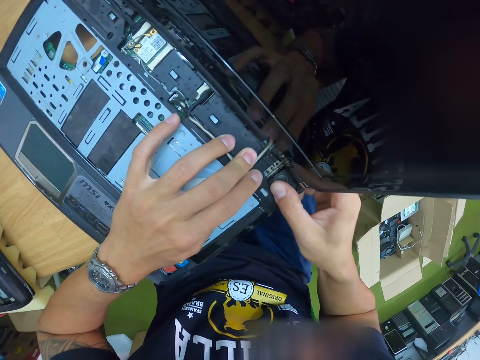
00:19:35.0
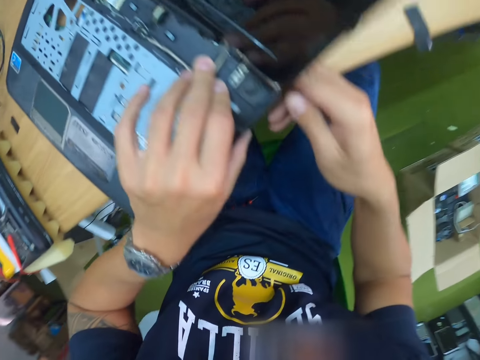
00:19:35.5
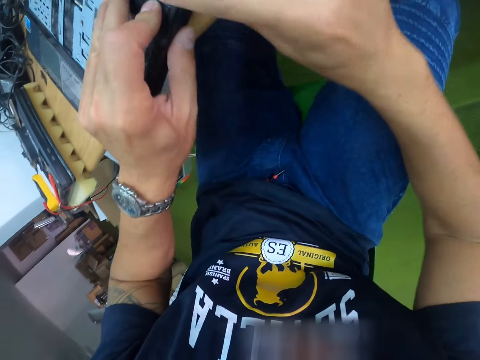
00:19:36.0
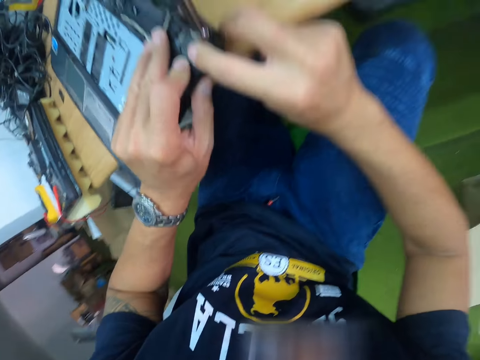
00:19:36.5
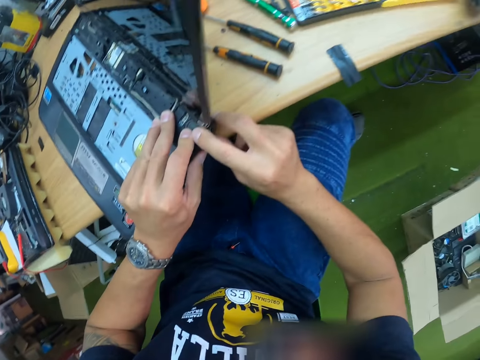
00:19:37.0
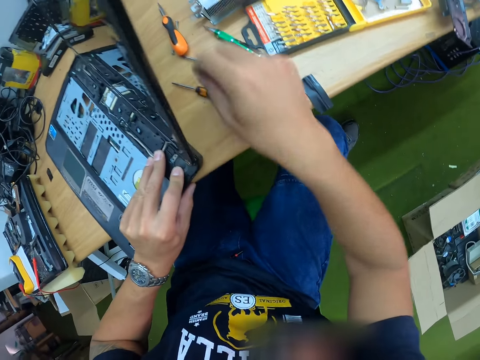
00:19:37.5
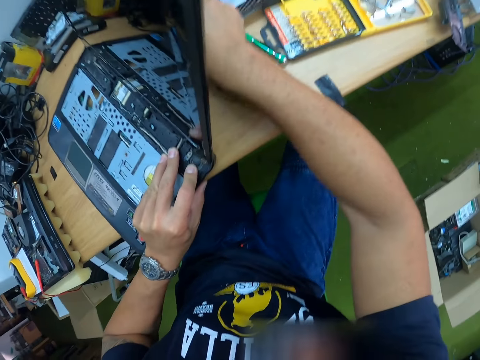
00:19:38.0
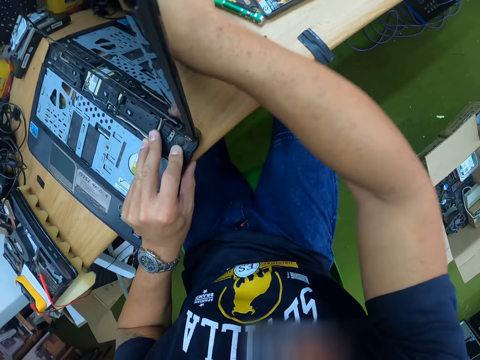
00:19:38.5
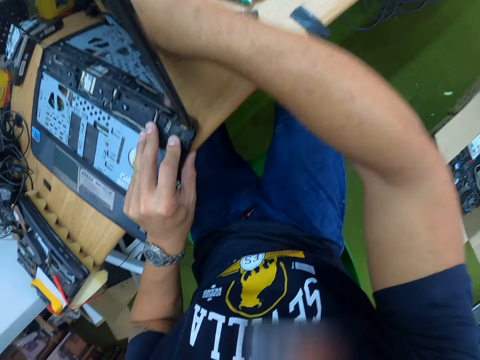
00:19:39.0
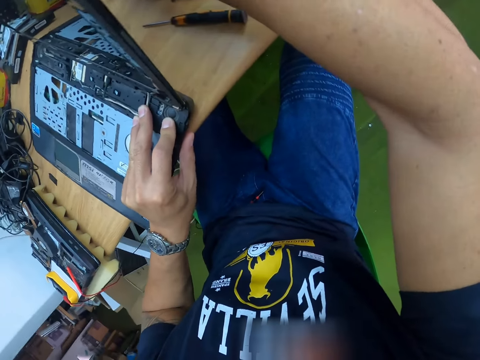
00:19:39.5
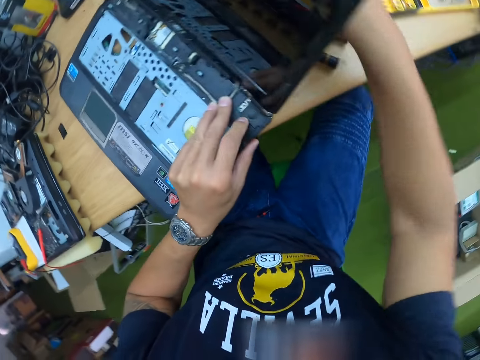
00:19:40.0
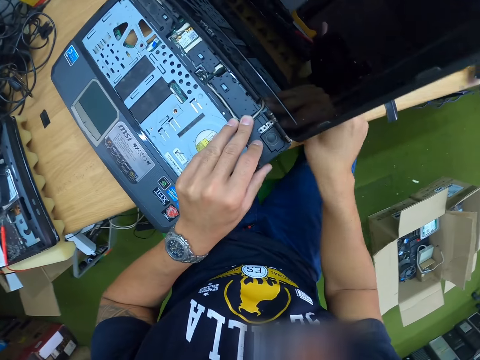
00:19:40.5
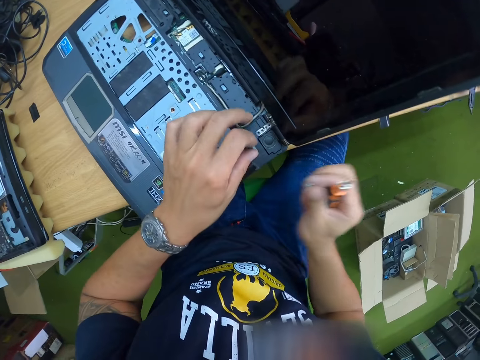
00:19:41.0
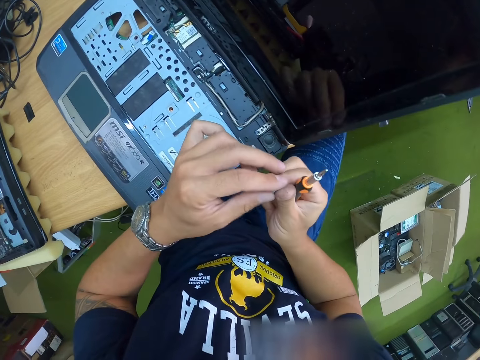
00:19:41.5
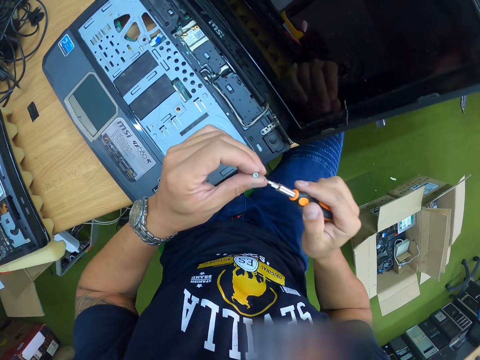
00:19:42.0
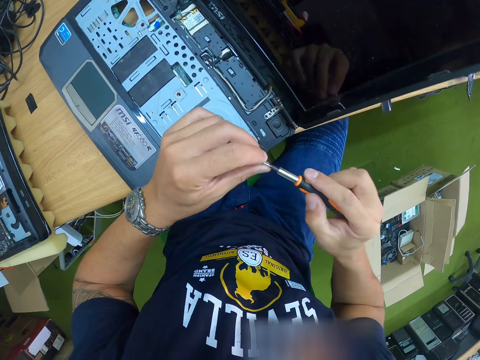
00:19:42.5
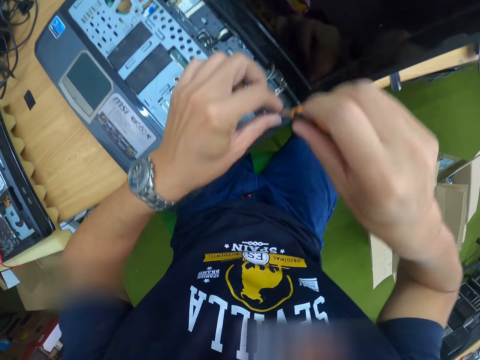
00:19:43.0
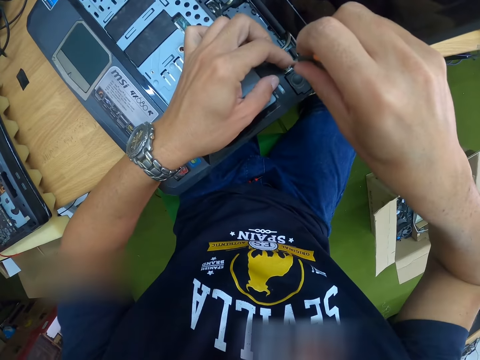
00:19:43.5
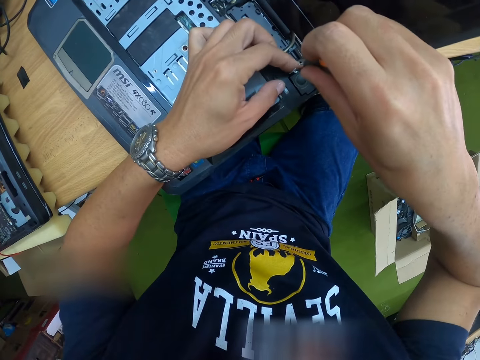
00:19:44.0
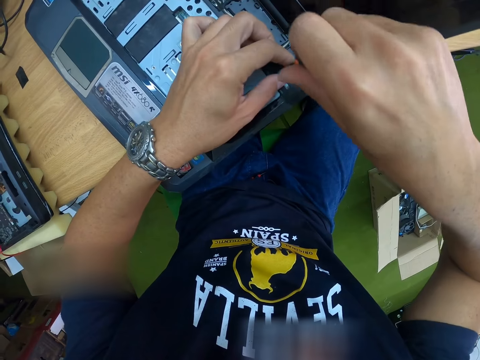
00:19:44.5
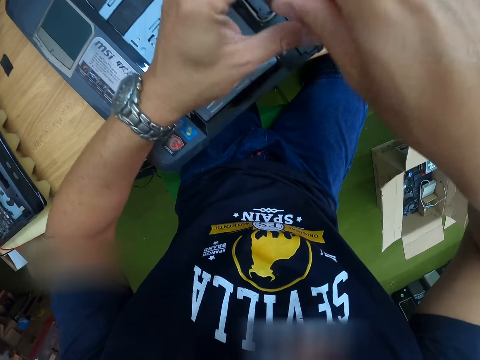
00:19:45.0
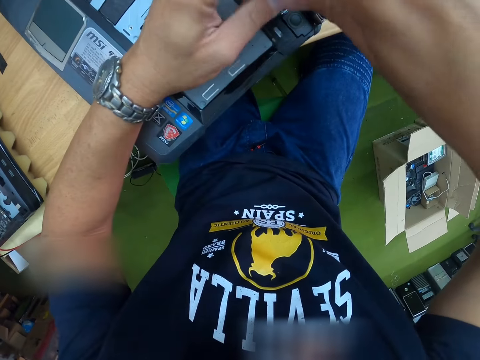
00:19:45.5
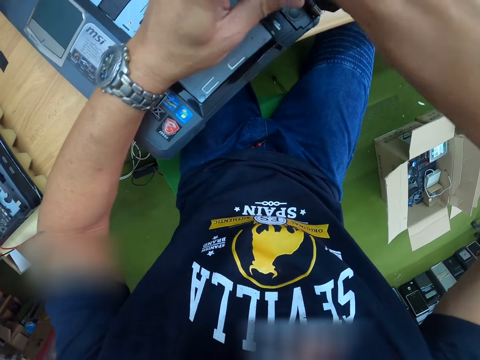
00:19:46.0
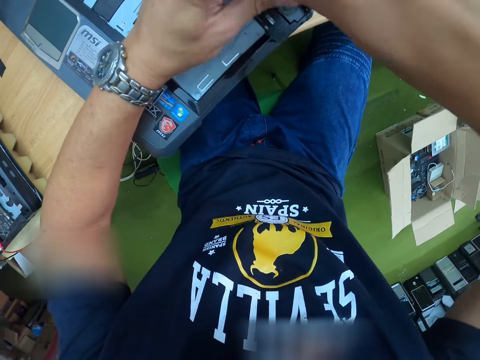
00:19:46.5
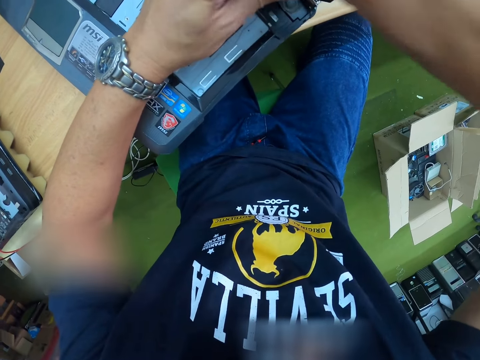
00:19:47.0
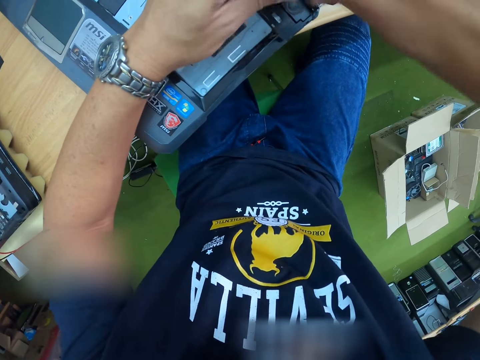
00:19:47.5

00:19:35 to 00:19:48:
The camera wearer picks up a screwdriver from the table with his right hand. He touches the table. He passes a screw from his right hand to his left hand. He turns the screw on the hands. He fixes the screw in the screwdriver. He screws the screw into the laptop with the screwdriver in his right hand. He adjusts the screw on the laptop.

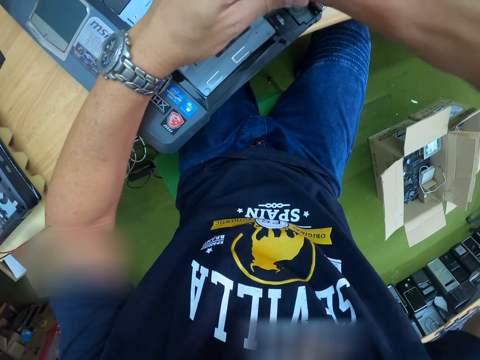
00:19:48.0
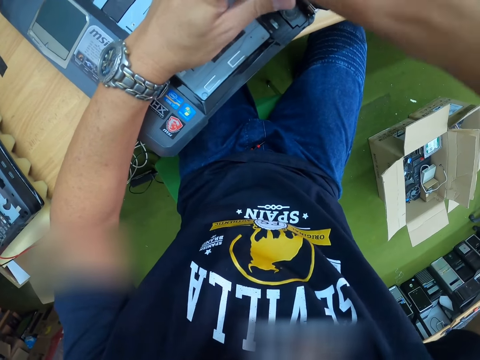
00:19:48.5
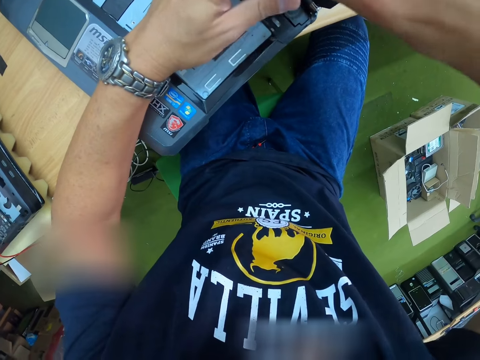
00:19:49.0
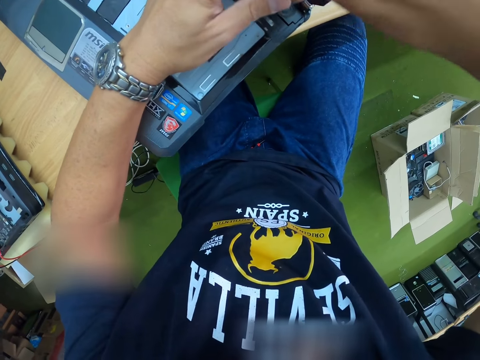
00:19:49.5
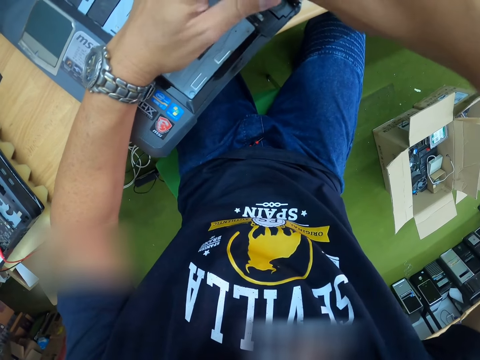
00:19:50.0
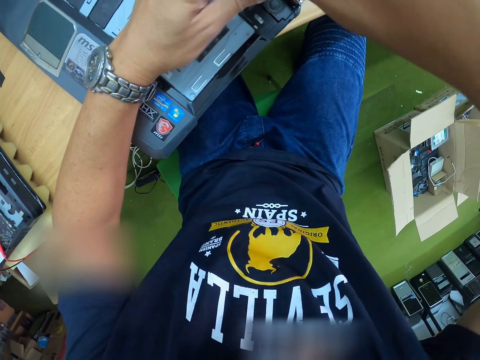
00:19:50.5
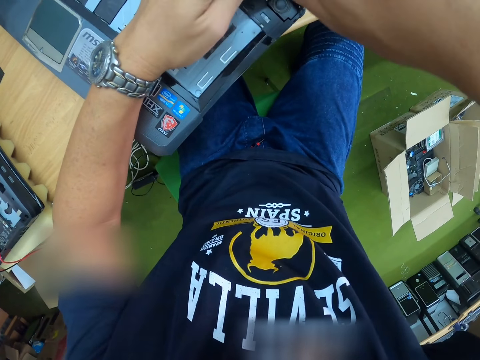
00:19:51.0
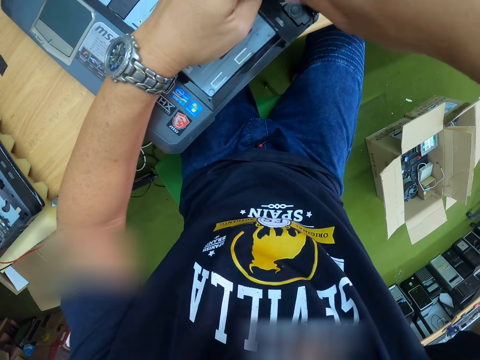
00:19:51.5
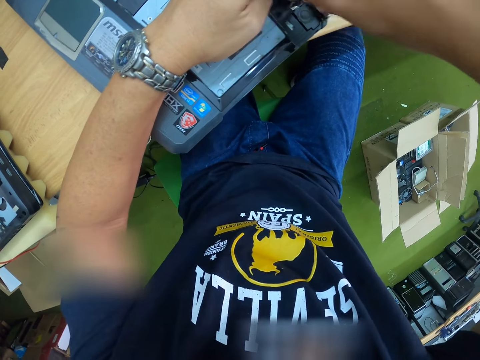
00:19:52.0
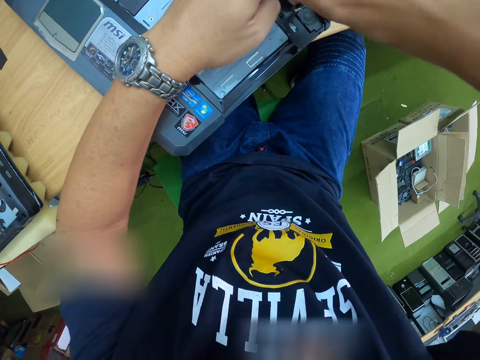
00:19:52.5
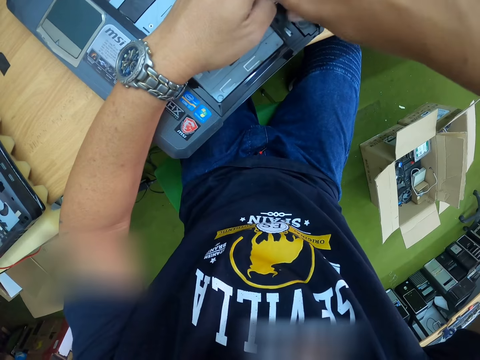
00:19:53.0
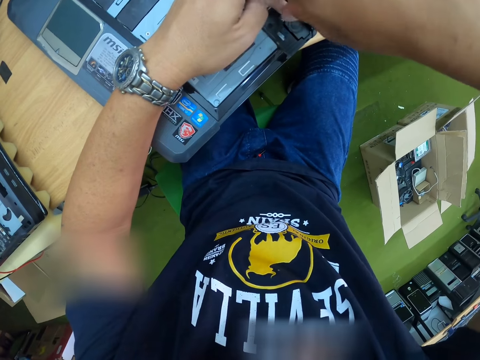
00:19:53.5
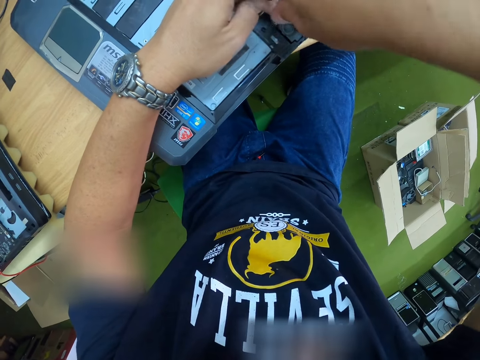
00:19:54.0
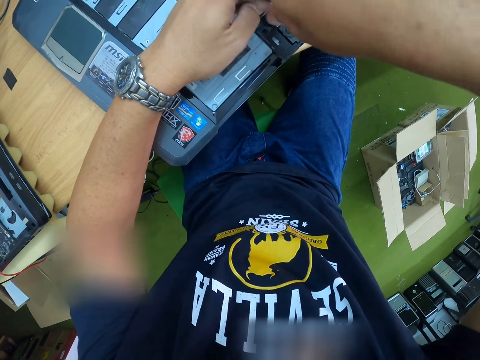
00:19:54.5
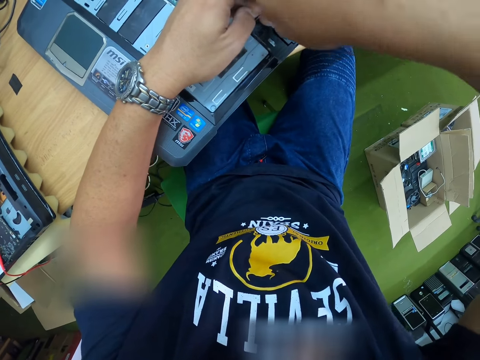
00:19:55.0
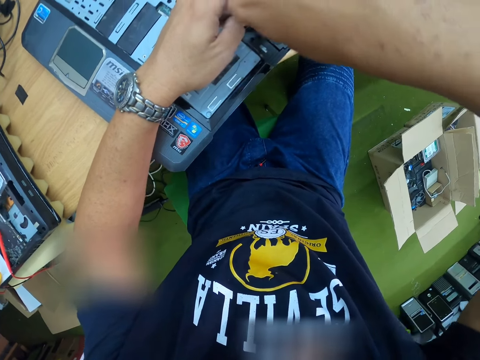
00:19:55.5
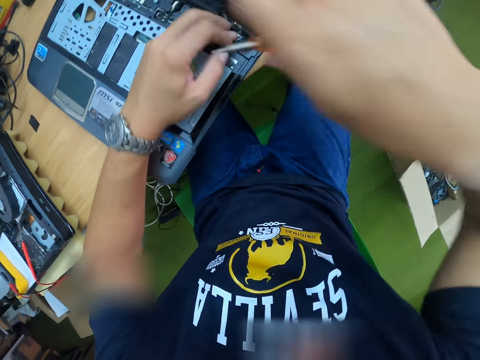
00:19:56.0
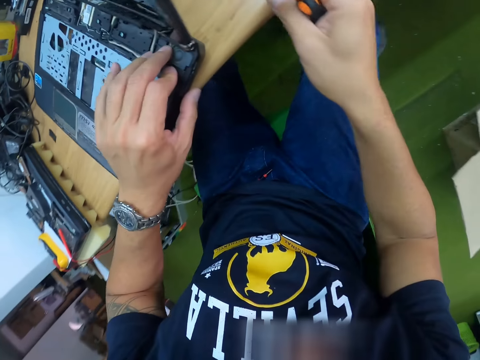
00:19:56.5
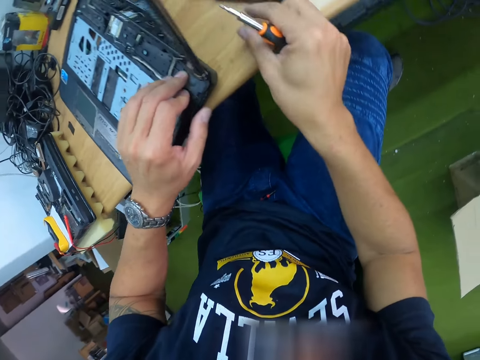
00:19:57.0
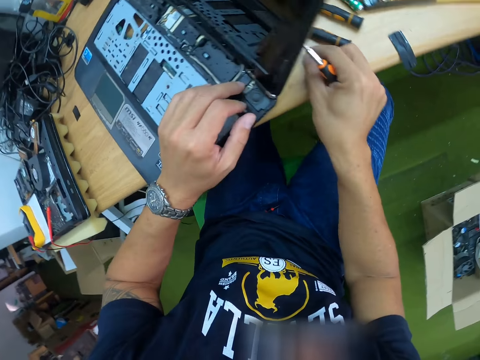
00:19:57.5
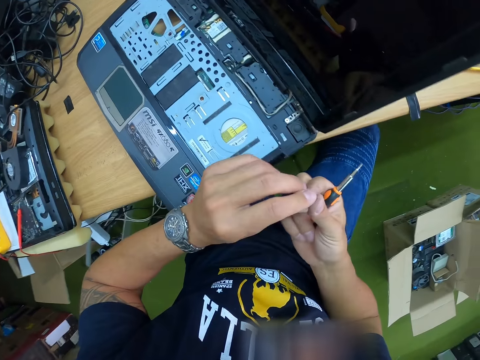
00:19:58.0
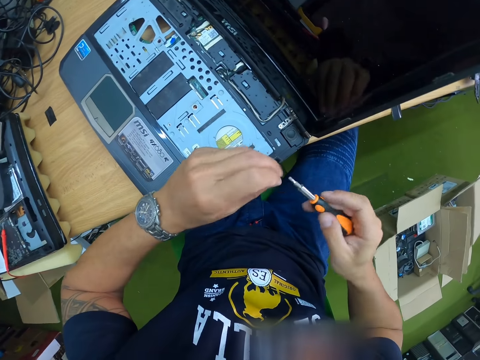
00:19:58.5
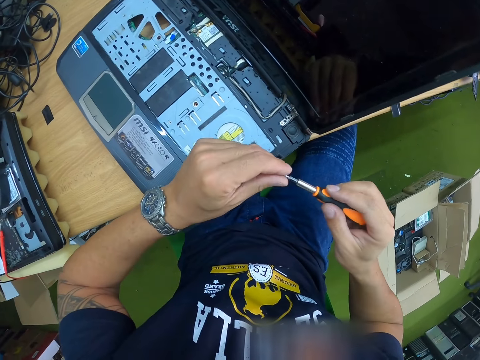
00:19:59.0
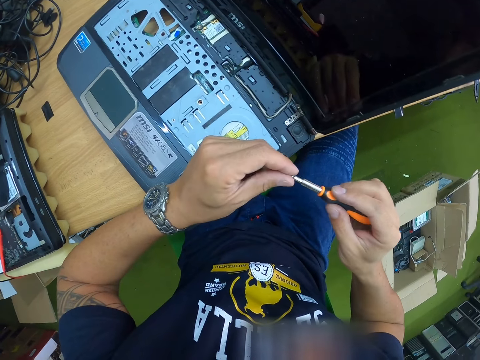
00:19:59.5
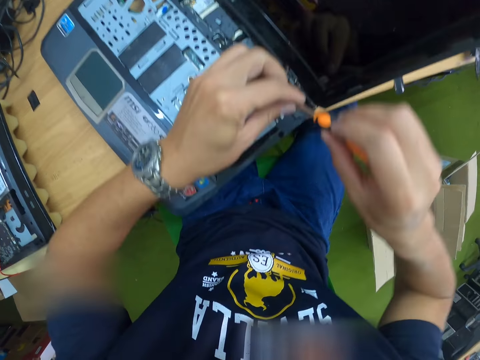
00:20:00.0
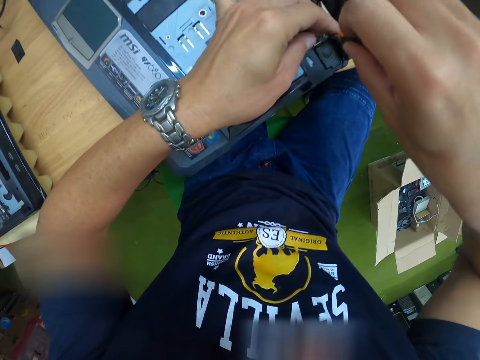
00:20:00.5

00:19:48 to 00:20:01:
The camera wearer picks a screw from the table with his right hand. He passes the screw from his right hand to his left hand. He fixes the screw in the screwdriver. He screws the screw into the laptop with the screwdriver in his right hand.
